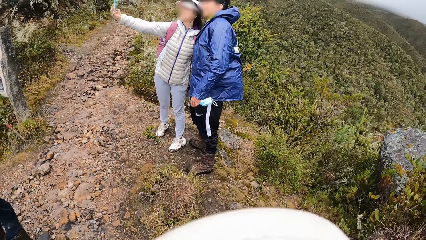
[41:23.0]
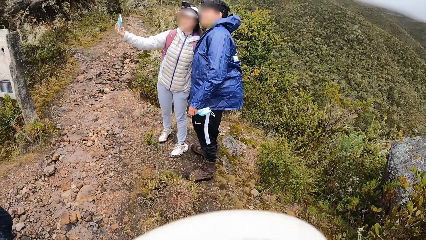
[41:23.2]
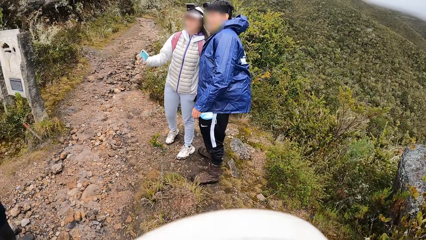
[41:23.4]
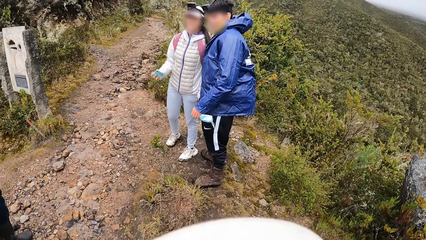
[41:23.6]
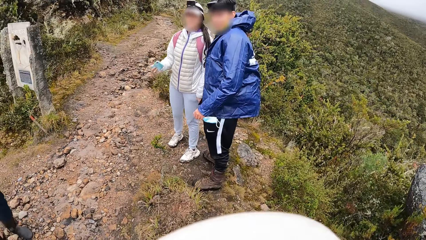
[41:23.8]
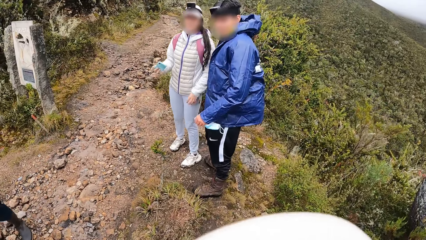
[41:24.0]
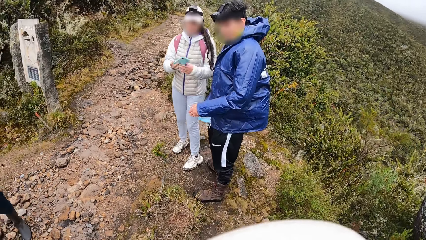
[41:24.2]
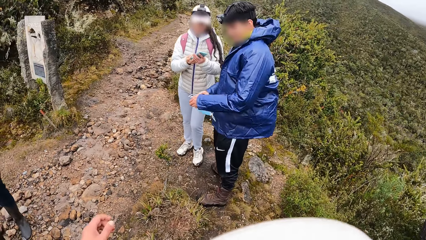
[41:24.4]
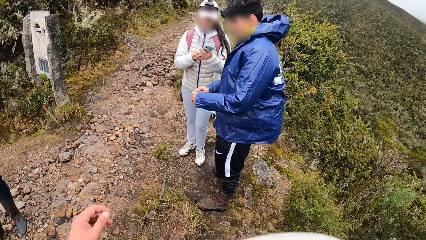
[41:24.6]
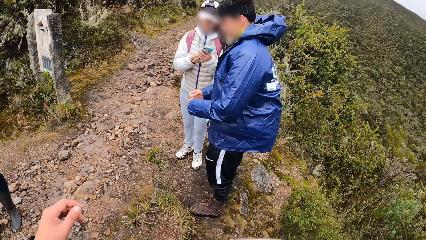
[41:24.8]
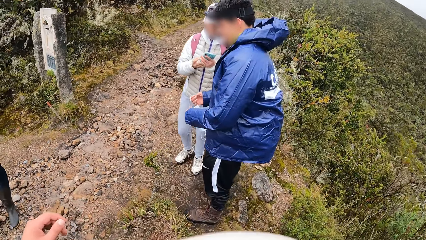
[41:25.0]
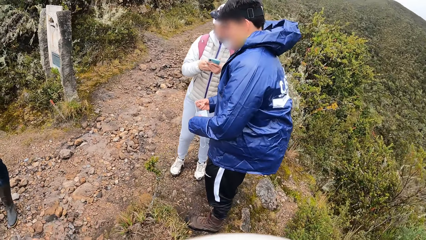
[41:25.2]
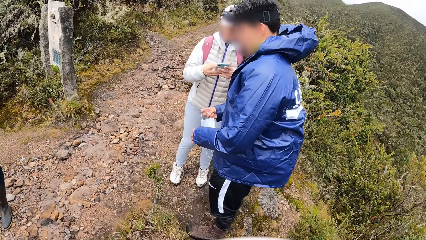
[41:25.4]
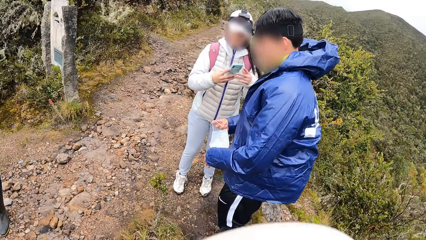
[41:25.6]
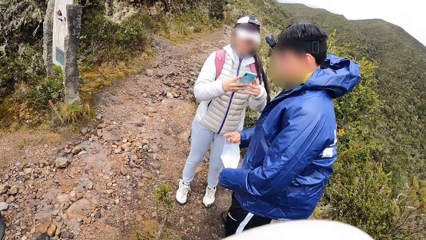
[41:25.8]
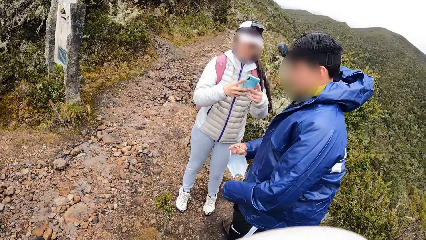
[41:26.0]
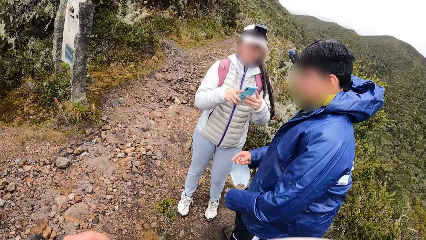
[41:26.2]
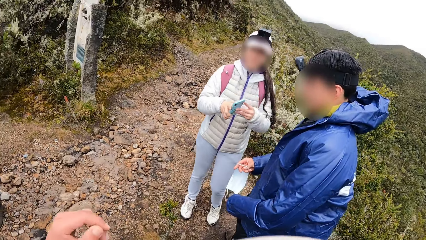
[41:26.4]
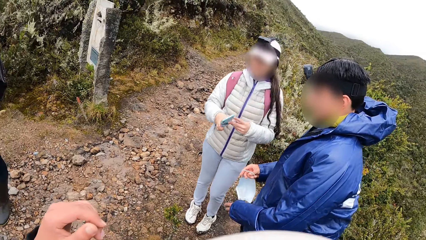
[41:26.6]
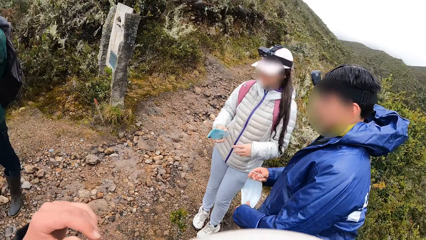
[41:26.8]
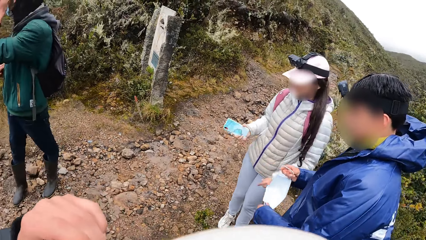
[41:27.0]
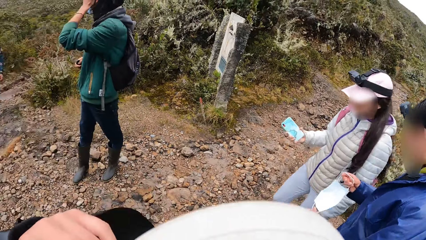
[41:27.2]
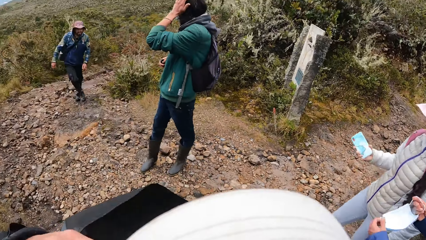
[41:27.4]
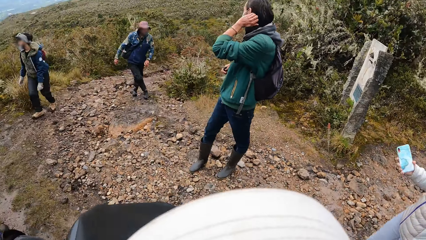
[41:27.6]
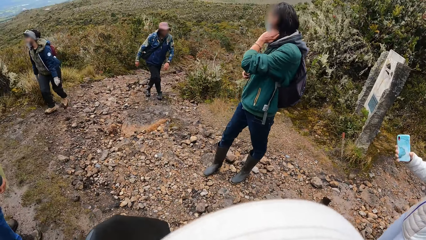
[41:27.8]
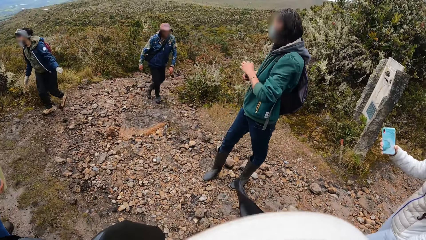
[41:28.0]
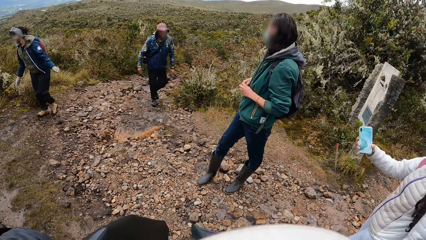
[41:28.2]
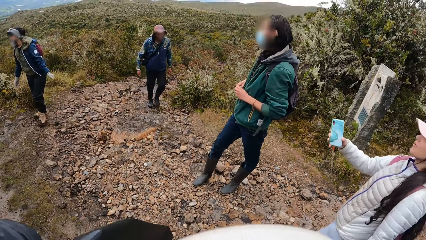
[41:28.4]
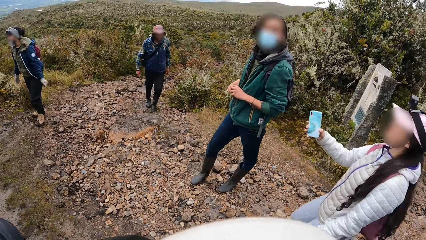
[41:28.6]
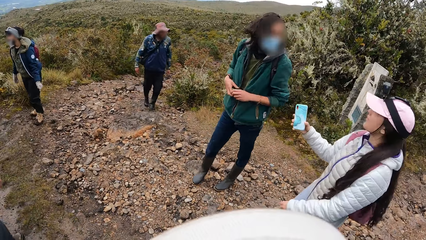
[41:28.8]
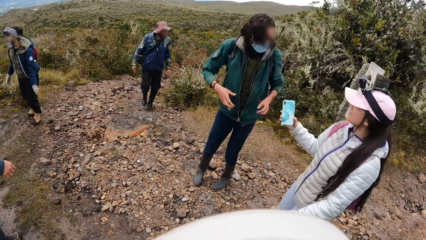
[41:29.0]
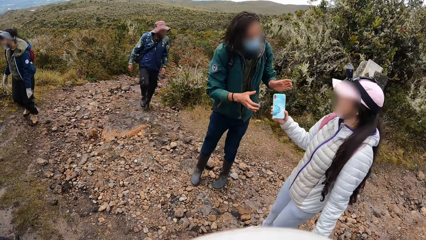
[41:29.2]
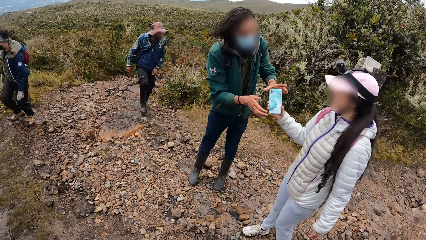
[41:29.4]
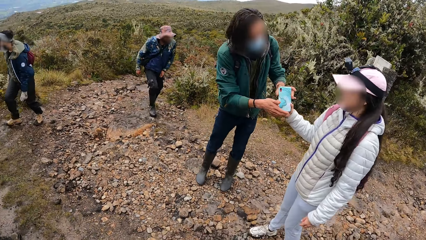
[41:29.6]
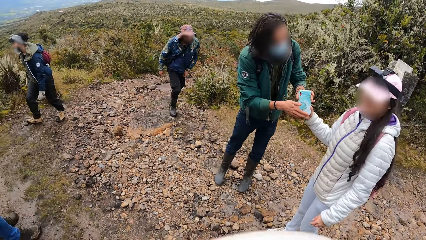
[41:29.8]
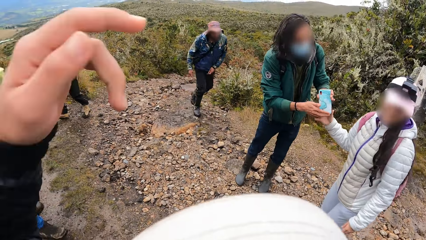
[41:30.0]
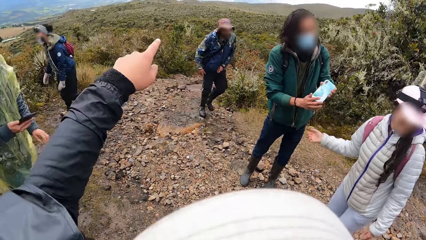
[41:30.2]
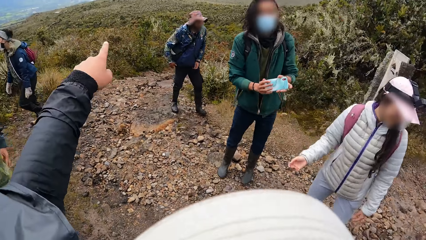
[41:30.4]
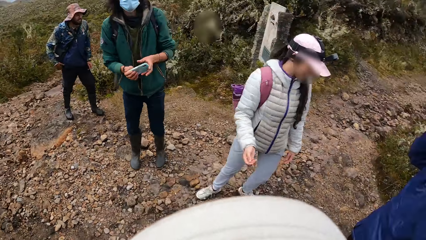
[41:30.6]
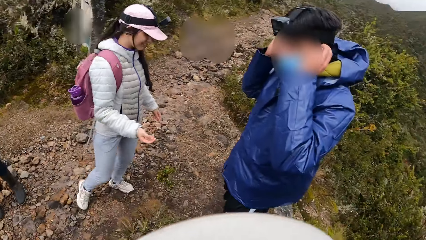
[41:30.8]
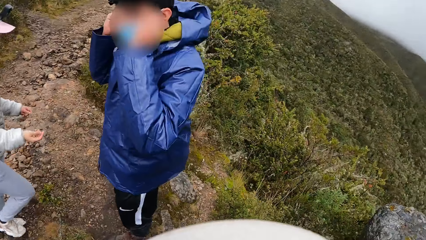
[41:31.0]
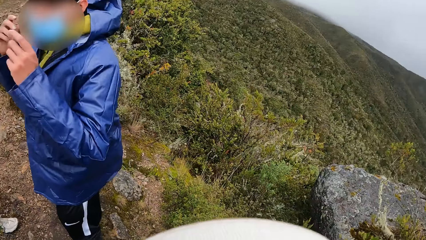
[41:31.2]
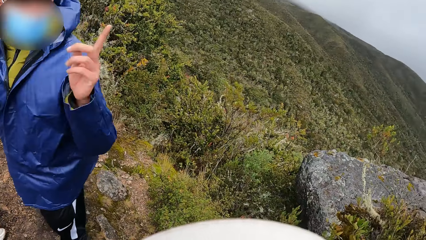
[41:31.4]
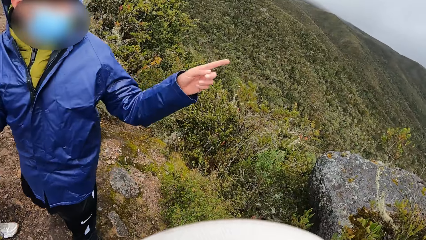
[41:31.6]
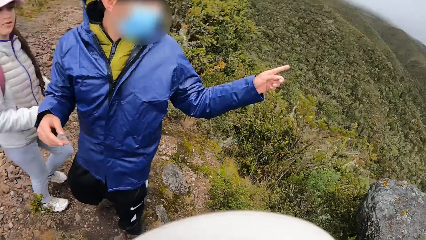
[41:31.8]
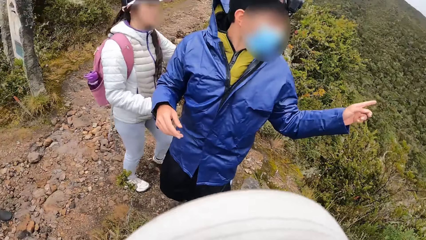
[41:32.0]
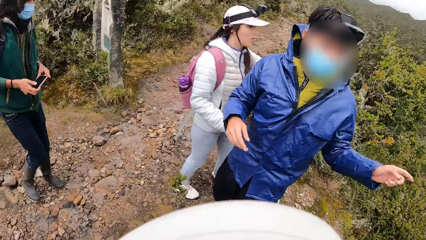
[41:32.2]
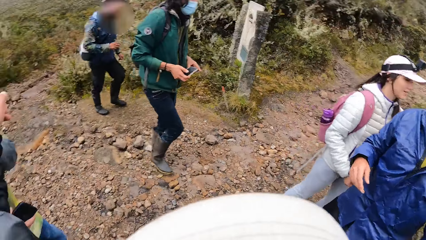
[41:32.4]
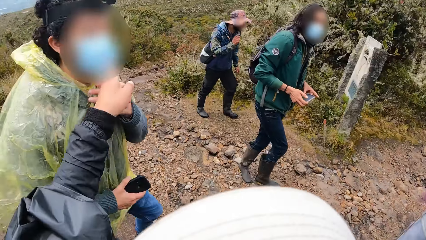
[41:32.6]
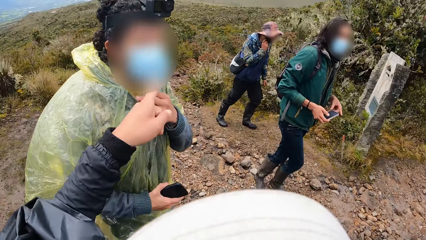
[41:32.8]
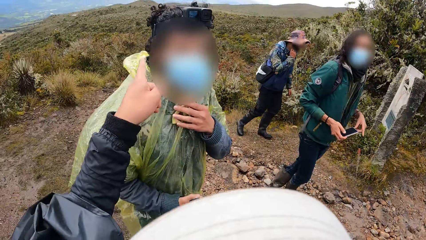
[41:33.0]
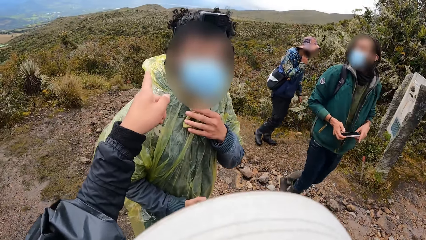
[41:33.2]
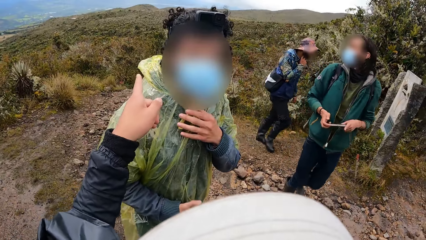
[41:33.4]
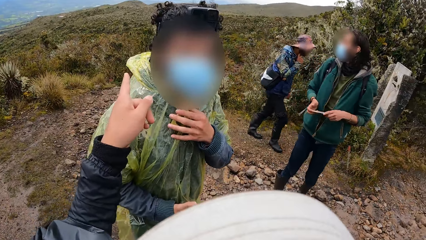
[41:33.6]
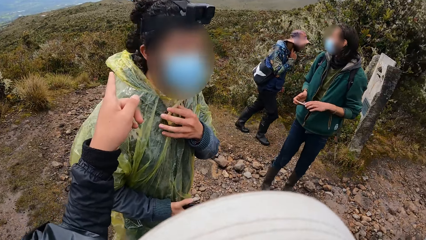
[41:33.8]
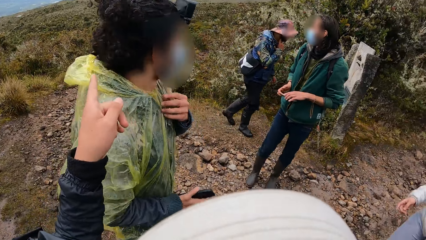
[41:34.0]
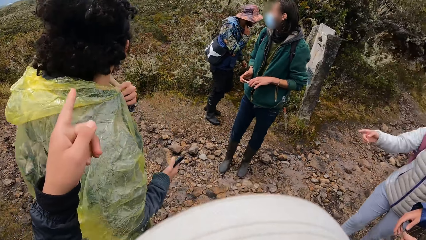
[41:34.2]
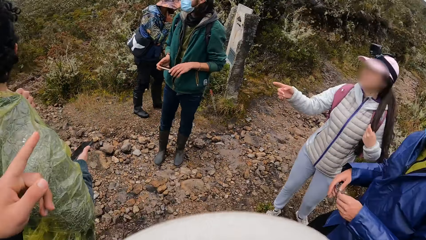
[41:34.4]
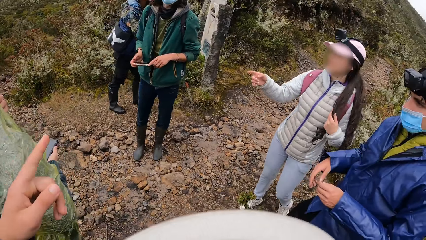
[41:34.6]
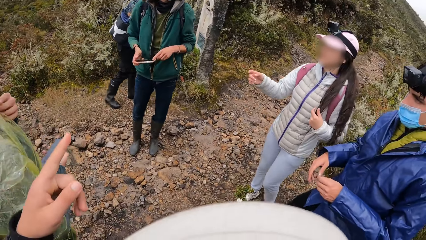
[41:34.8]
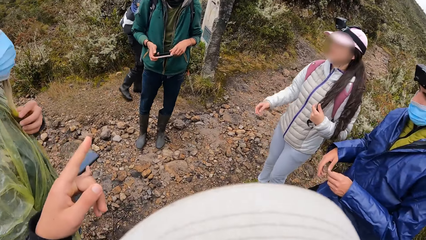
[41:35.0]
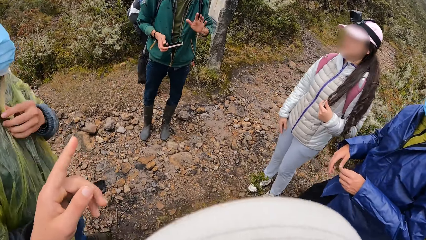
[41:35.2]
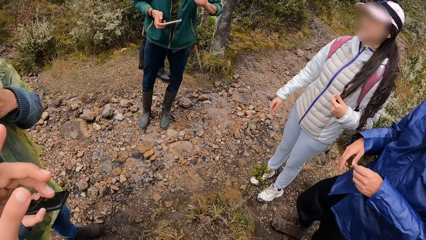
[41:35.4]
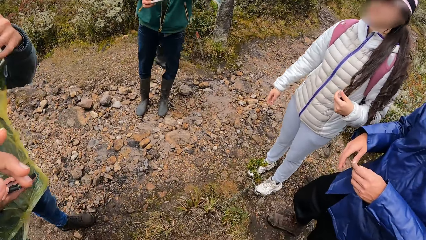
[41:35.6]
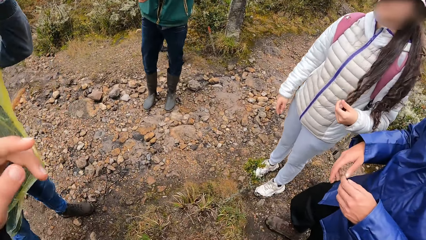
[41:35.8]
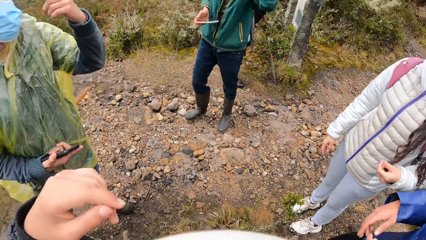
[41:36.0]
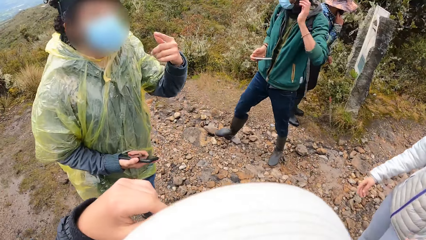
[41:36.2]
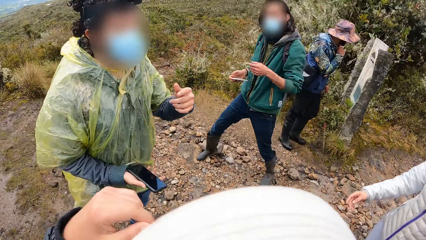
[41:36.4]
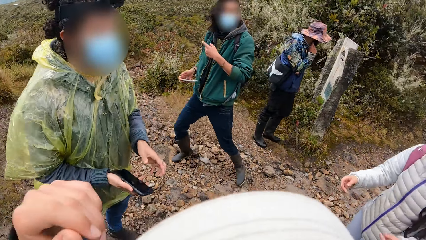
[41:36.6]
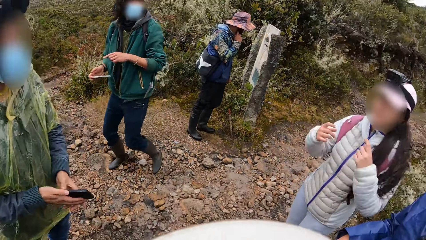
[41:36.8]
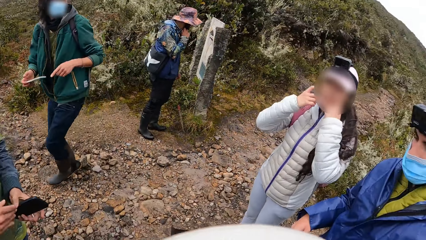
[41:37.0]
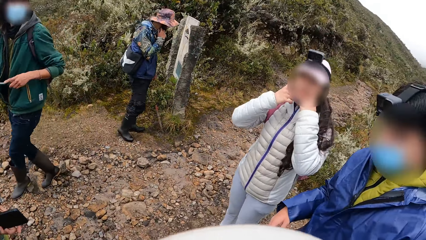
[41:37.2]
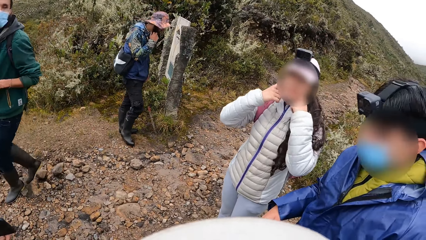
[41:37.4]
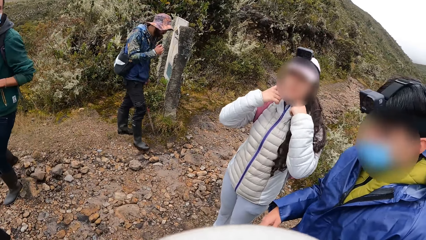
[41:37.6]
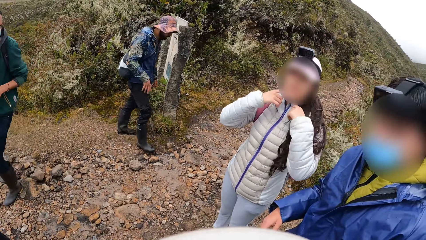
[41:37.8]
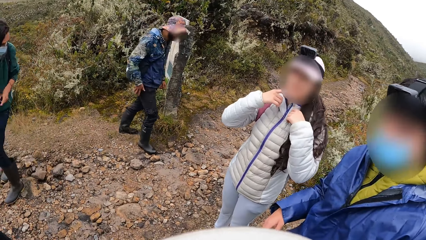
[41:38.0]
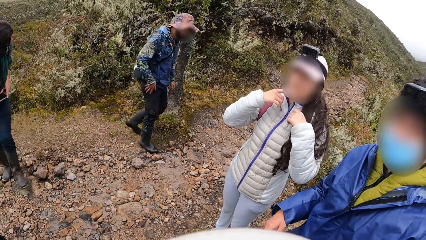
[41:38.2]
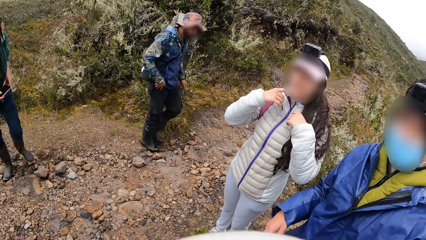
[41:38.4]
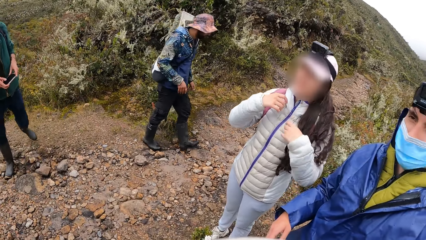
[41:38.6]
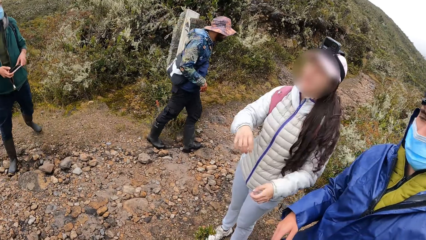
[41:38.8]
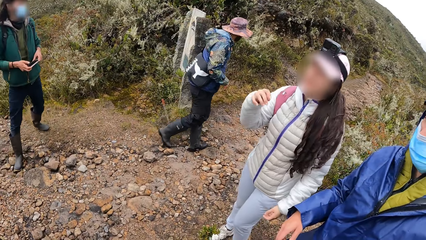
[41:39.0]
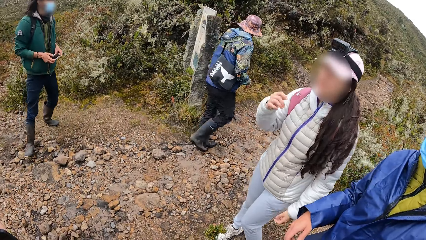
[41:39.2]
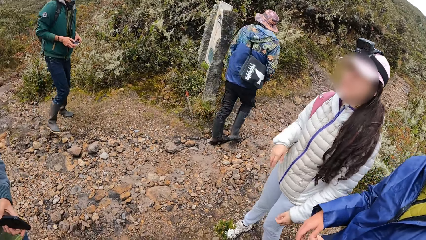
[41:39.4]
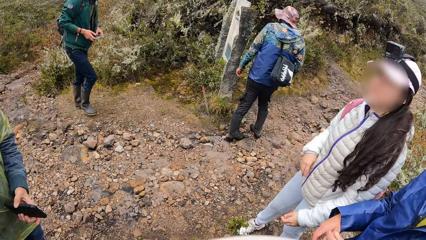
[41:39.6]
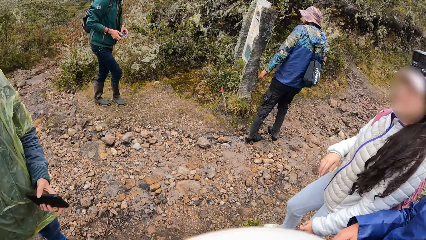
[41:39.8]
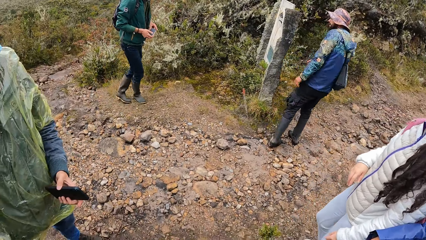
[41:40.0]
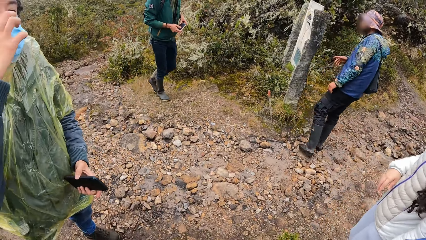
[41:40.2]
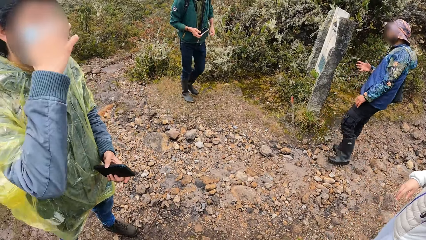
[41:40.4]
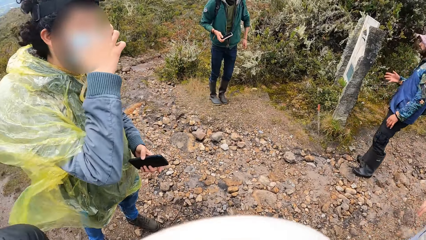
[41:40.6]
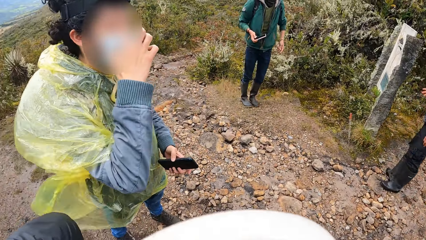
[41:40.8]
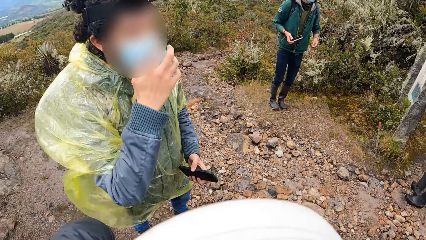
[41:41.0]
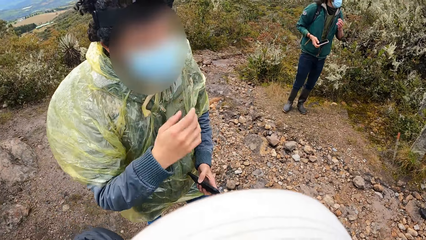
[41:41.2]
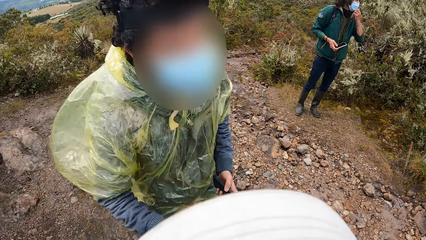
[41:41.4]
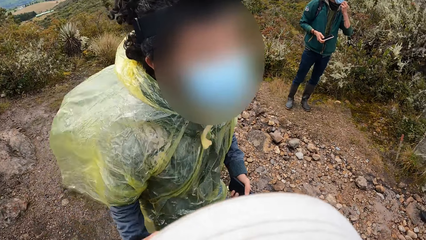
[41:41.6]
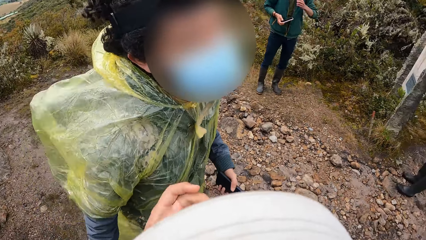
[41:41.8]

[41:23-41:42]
A woman snaps herself and a man with a phone in her right hand. The woman operates the phone with both hands. Another man looks around. The camera wearer stops walking in the bushy hill. The woman removes her left hand from the phone. She steps forward. The woman passes the phone to another man. The man receives the phone with both hands. The camera wearer looks around. They point with the finger. They look around. The man steps forward. The camera wearer looks around.
